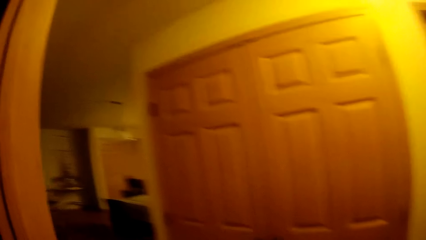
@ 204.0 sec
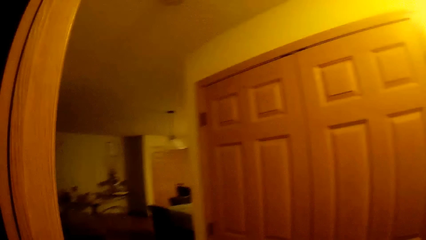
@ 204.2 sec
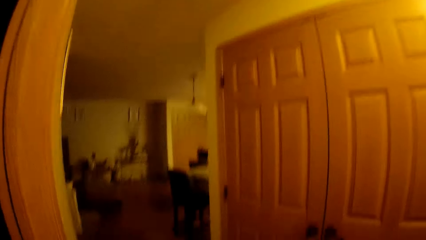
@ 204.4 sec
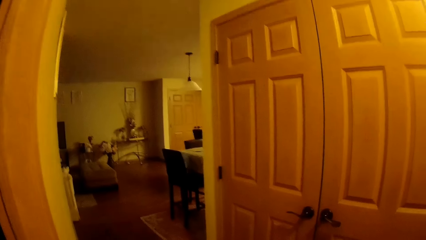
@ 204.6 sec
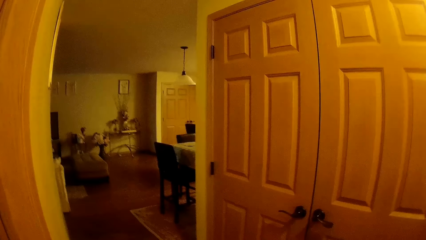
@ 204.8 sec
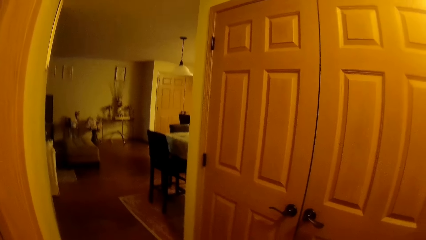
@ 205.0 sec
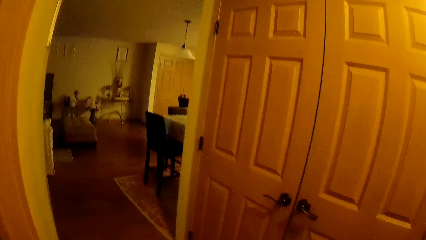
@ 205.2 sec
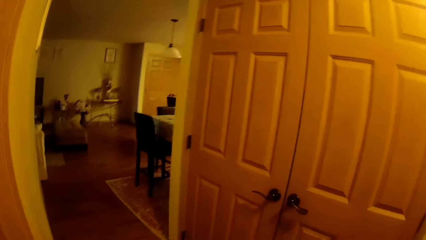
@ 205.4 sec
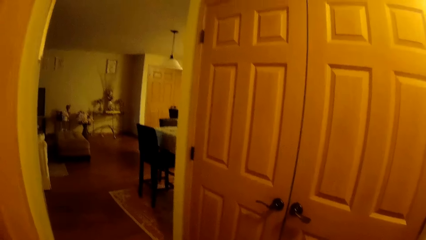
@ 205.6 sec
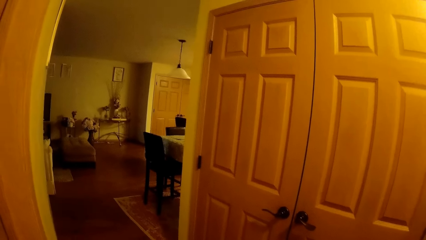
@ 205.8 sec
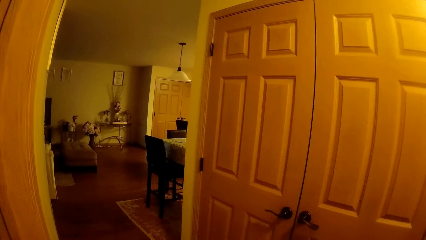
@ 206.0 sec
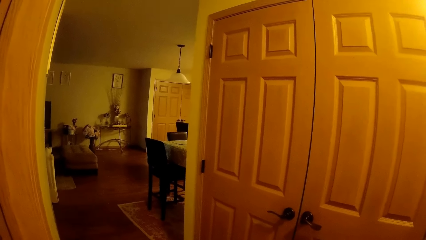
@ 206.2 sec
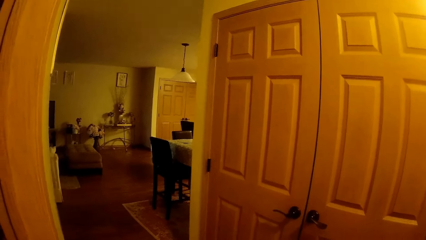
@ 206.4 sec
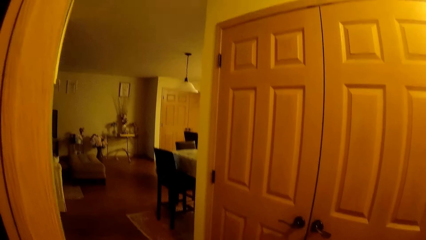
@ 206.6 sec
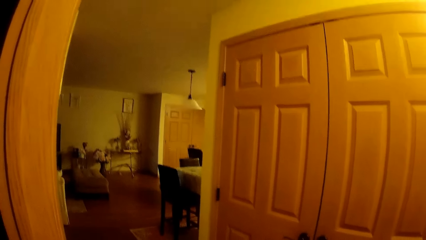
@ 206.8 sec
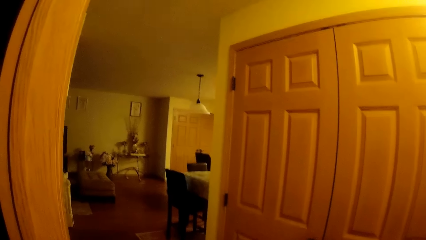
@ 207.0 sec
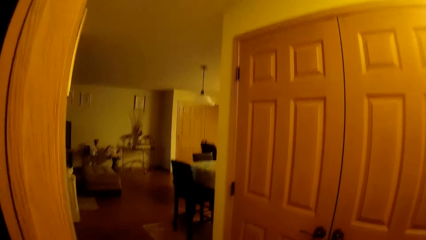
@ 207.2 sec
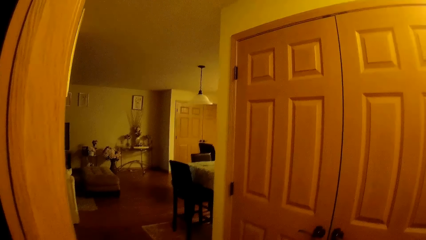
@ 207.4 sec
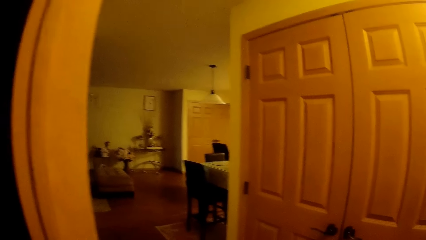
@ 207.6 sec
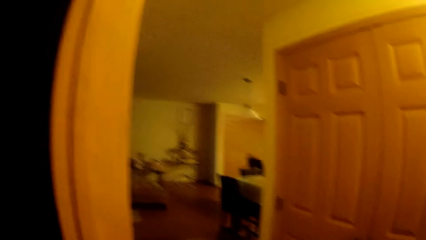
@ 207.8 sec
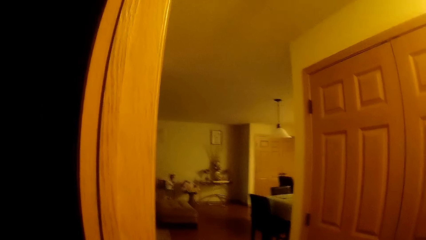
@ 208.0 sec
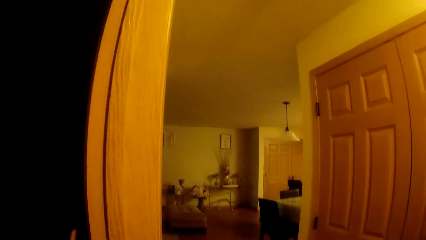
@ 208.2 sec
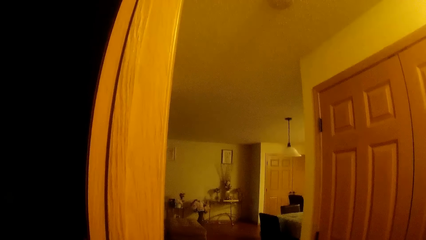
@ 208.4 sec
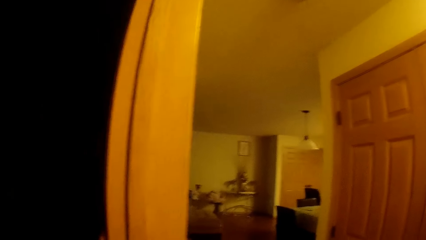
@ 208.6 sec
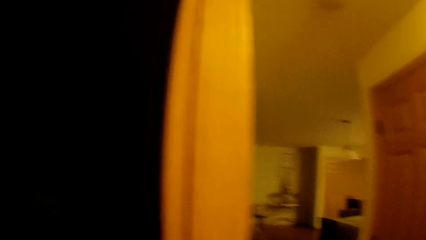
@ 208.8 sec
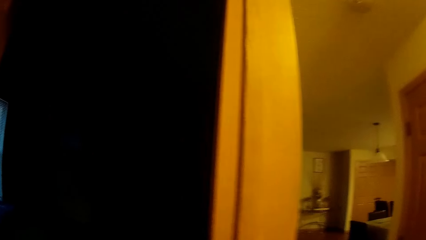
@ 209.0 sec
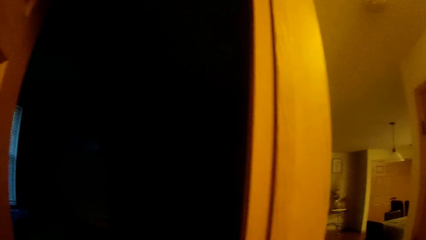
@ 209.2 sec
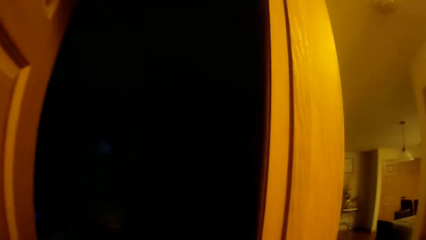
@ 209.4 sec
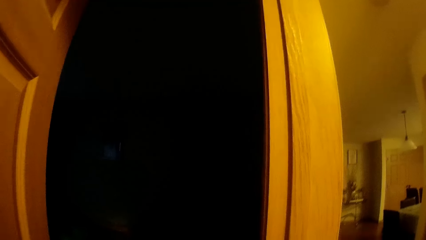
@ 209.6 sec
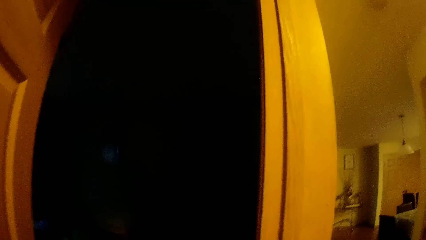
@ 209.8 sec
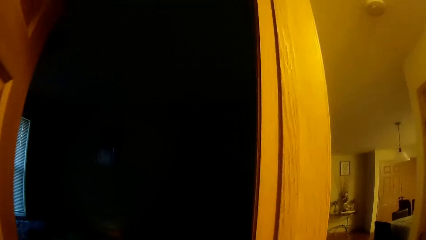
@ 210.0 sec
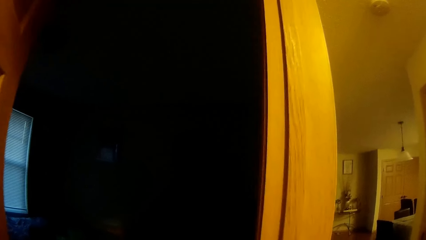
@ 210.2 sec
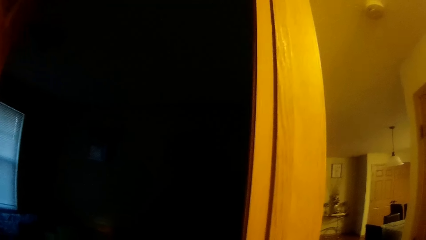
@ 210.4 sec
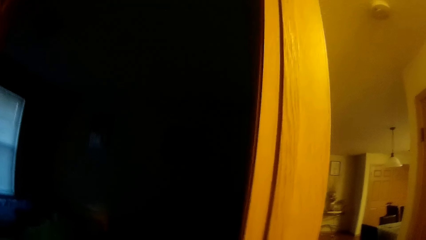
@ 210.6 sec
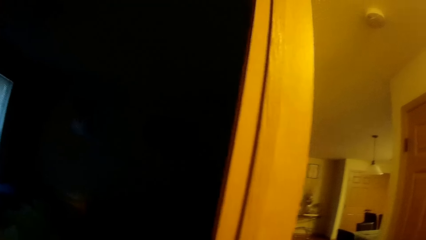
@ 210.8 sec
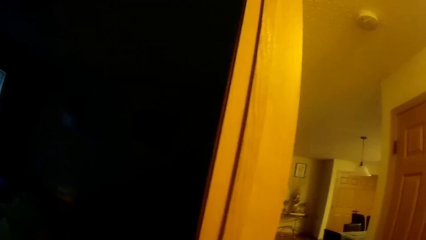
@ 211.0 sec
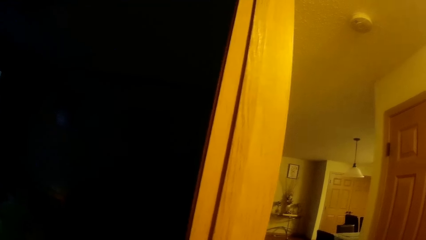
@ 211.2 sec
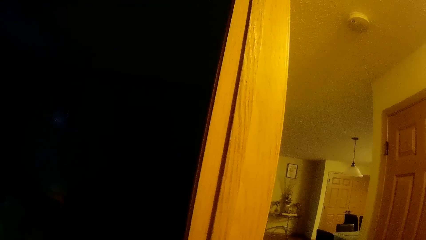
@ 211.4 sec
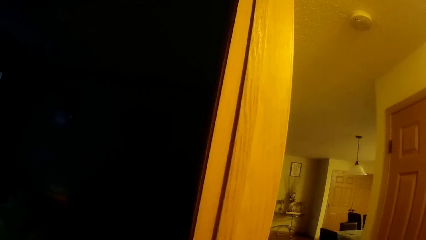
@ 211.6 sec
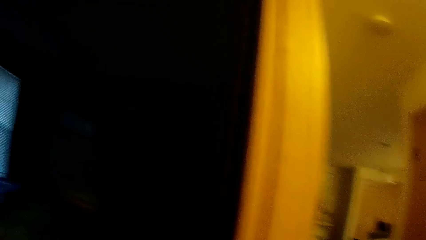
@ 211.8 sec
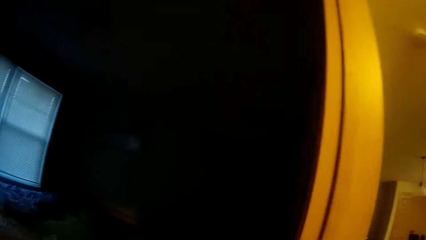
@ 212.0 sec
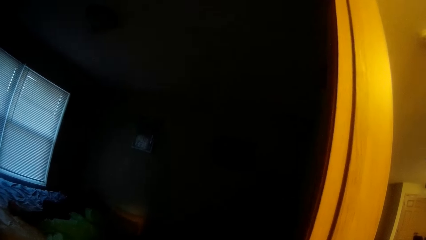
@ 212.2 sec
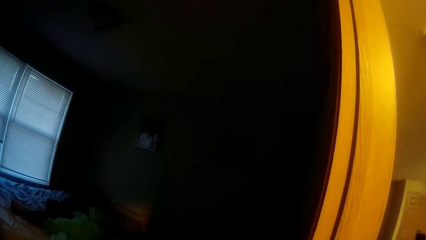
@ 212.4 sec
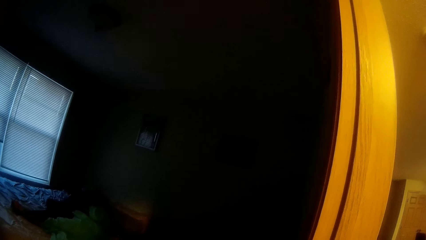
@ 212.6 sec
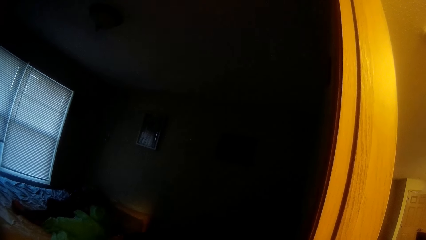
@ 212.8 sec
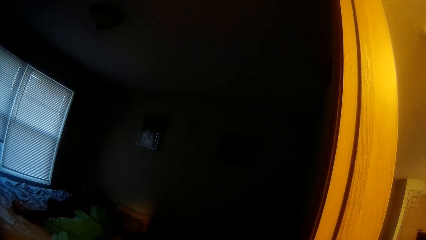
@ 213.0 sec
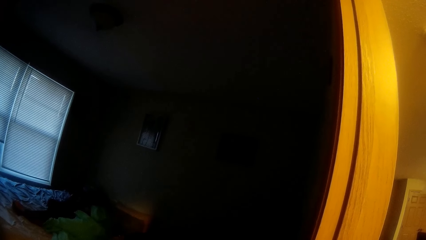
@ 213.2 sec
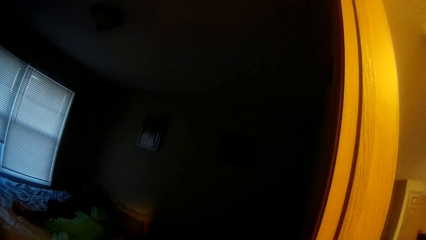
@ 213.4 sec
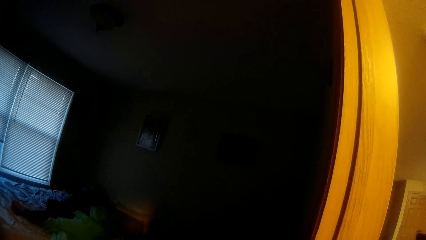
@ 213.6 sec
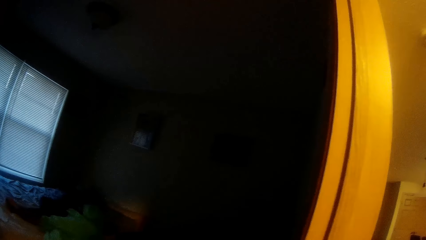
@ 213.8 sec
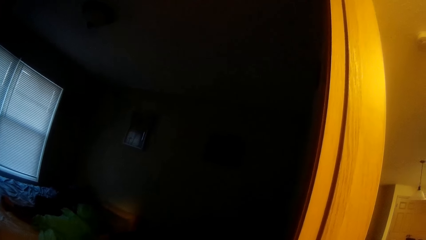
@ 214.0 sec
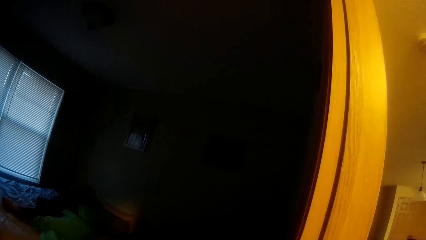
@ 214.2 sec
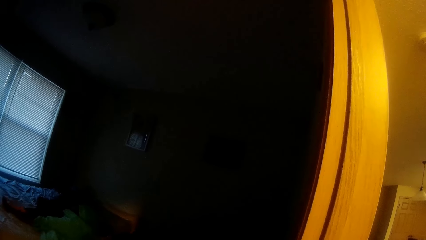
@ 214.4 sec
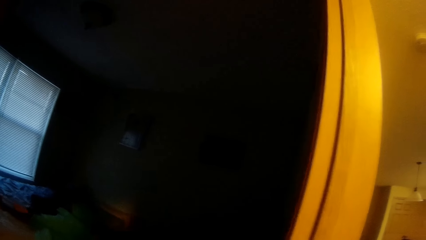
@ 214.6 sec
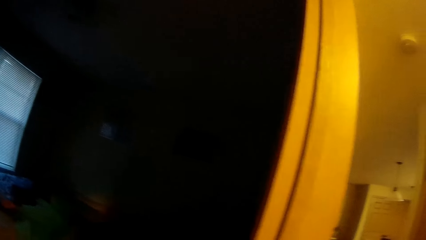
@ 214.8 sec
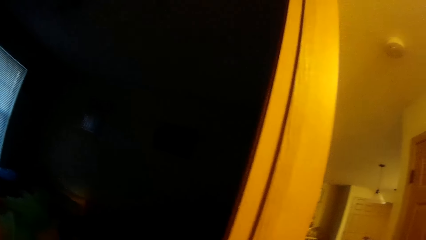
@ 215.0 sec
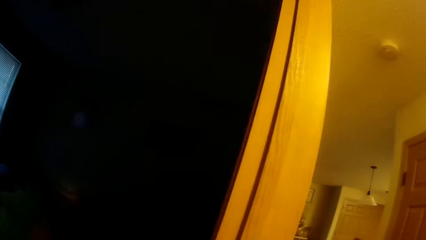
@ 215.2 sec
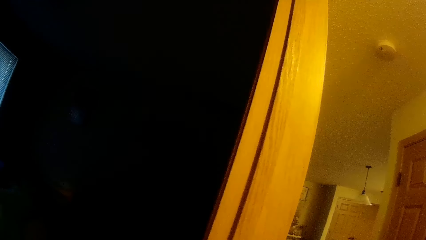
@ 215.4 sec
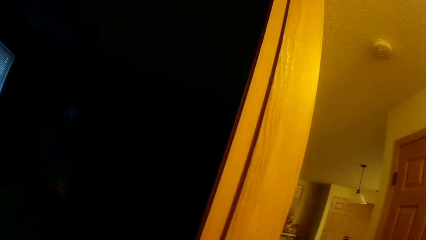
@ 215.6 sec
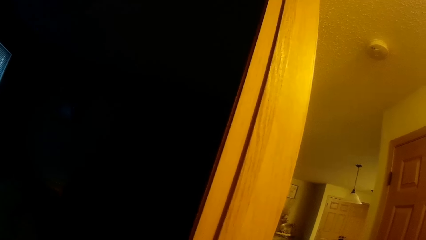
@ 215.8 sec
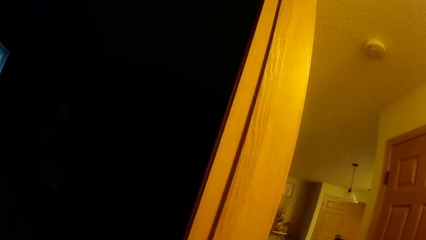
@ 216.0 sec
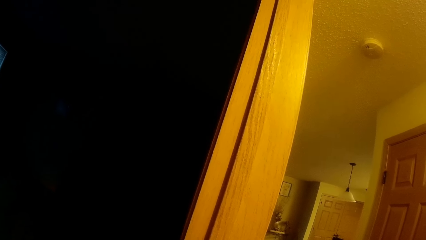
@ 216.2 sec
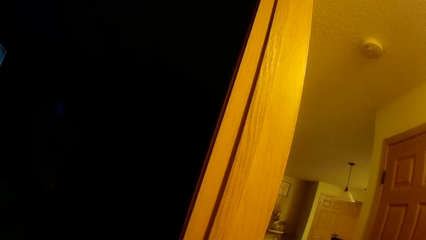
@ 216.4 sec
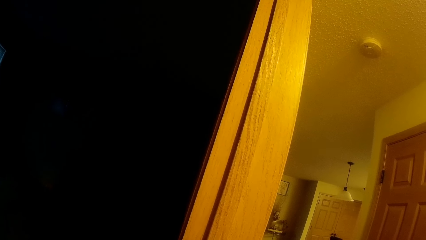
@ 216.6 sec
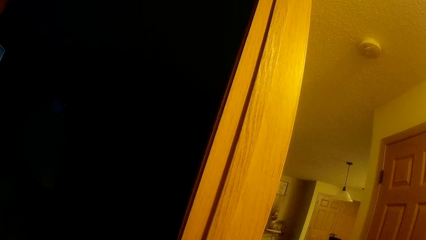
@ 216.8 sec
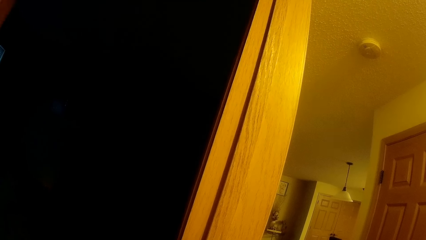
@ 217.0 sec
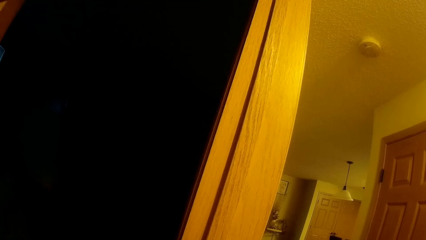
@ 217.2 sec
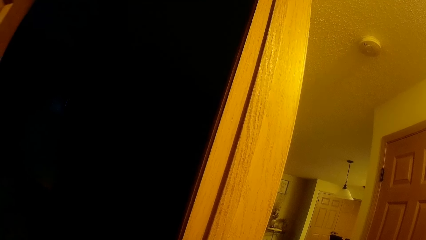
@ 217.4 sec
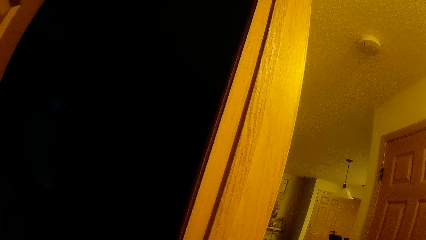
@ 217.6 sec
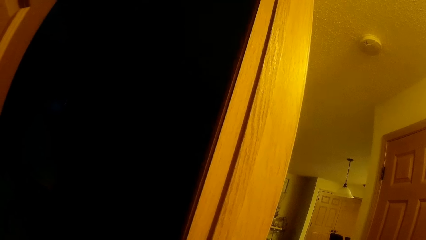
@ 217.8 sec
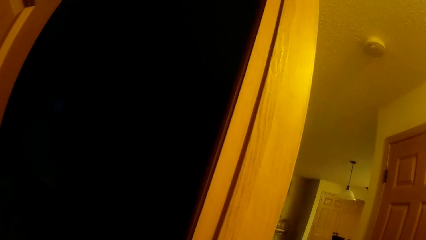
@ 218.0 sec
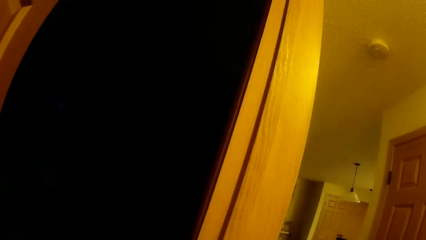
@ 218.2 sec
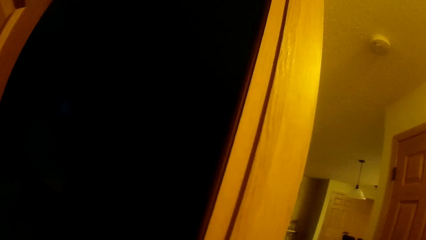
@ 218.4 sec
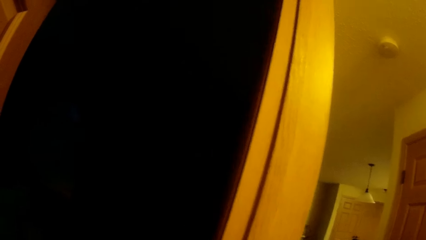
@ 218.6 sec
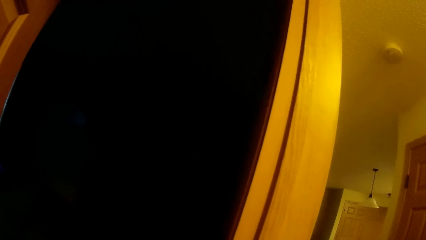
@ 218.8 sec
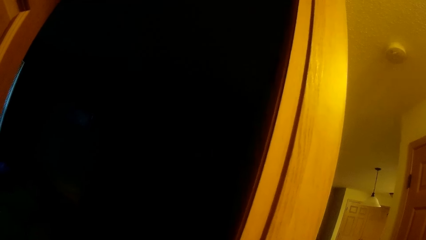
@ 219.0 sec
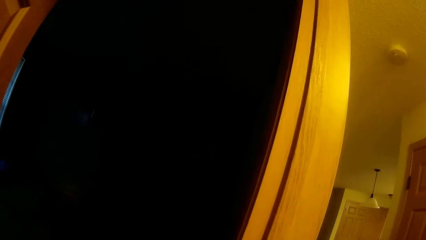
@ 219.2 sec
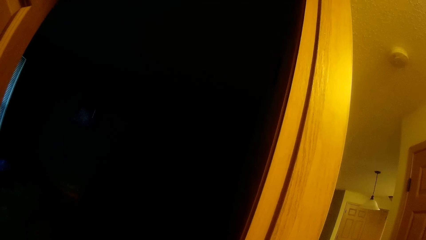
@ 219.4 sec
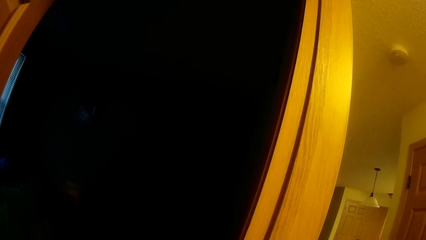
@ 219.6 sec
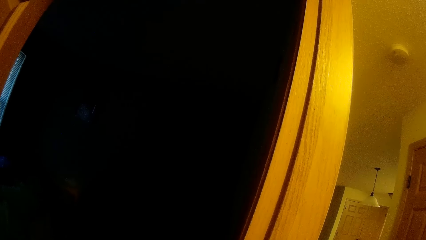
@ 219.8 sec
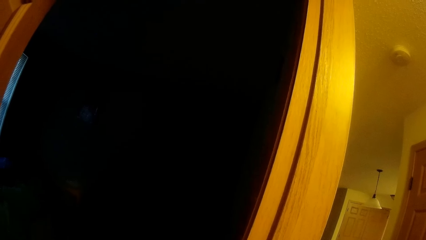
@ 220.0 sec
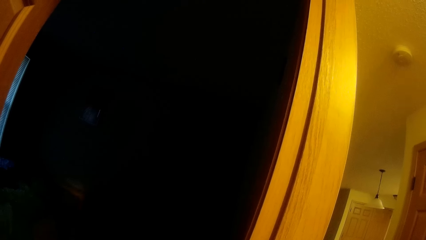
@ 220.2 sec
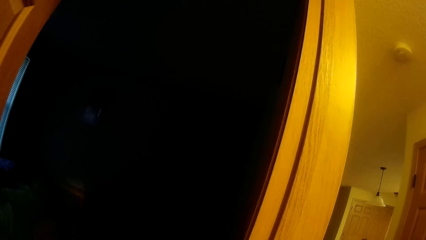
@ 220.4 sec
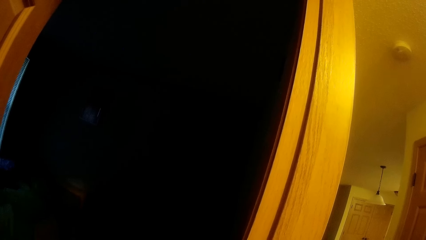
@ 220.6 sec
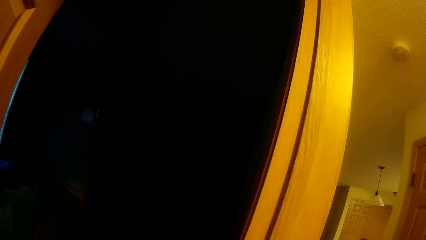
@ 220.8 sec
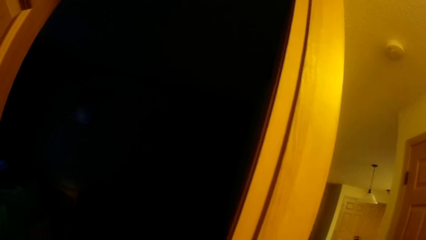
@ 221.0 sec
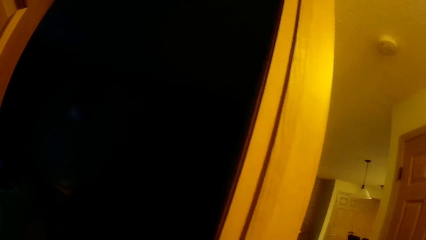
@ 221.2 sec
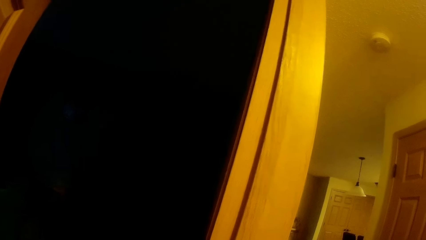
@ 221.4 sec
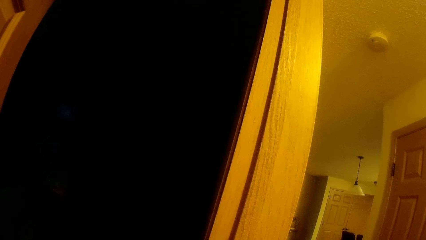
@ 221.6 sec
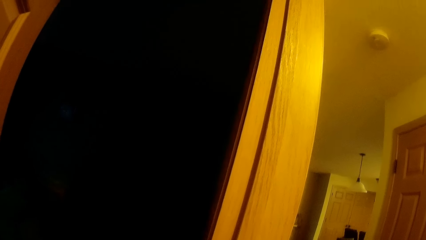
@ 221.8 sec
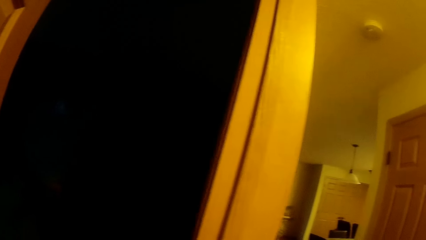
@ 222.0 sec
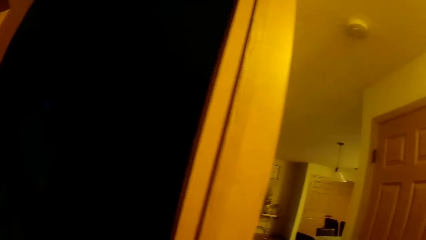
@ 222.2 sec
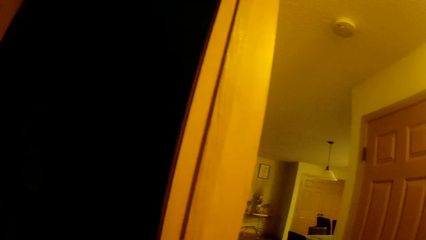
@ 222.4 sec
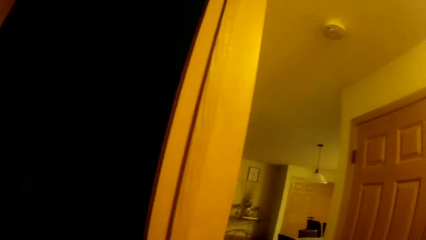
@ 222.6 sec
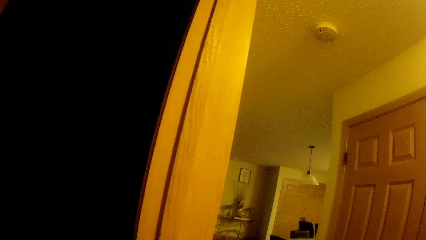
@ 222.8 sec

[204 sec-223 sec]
The camera wearer speaks to a girl.
